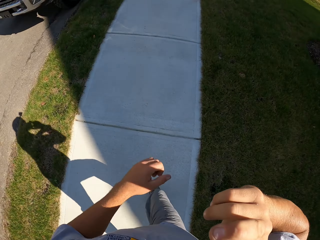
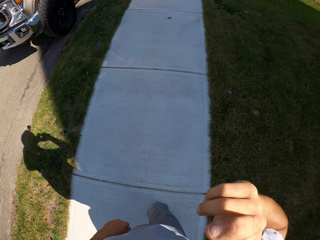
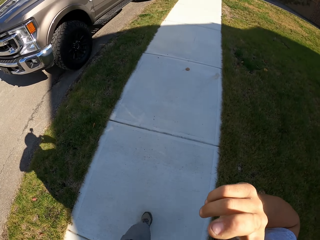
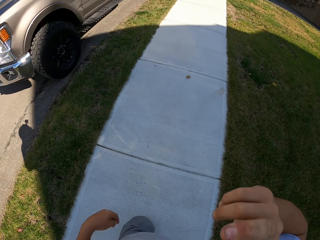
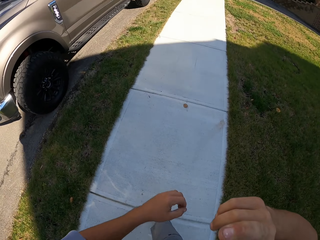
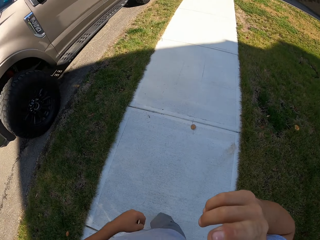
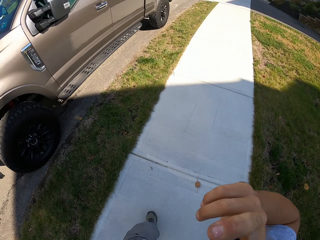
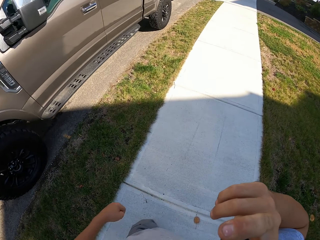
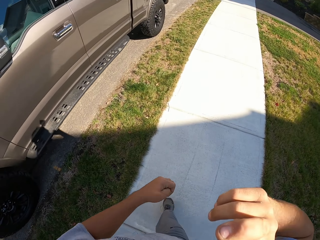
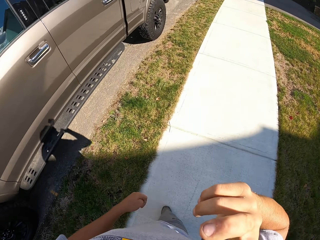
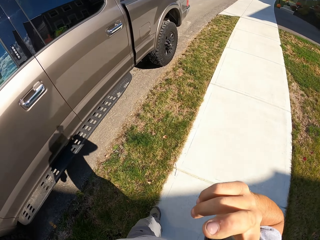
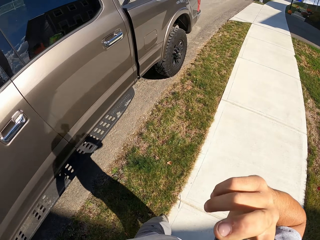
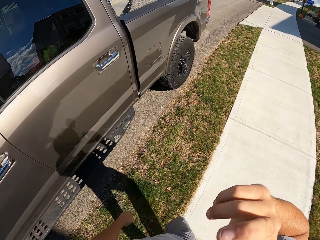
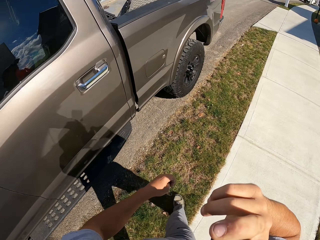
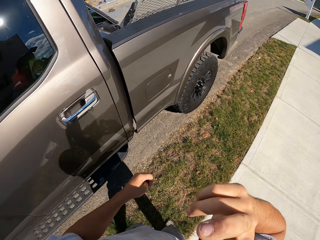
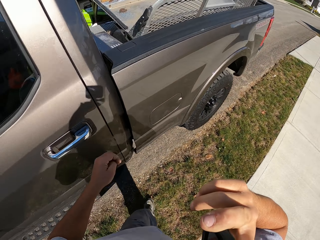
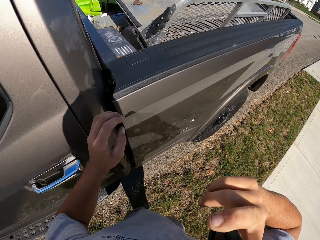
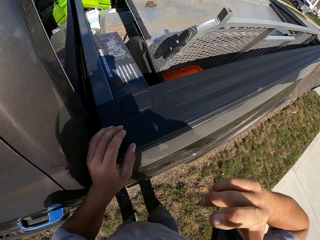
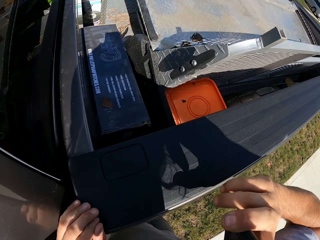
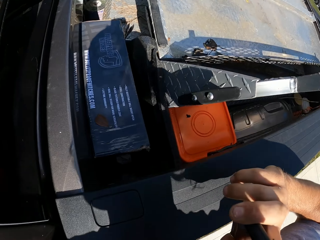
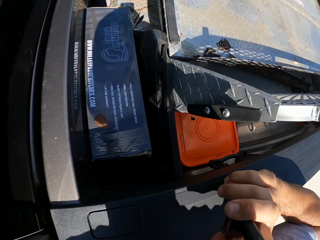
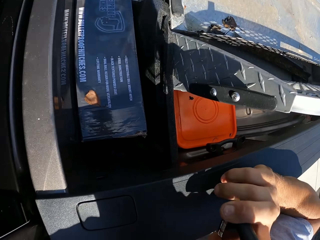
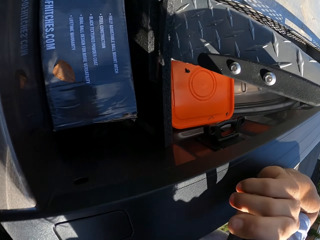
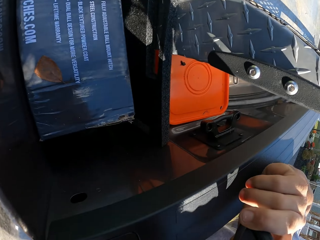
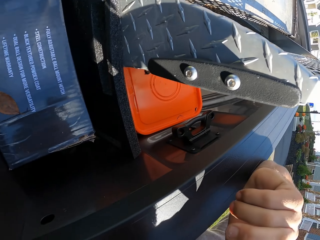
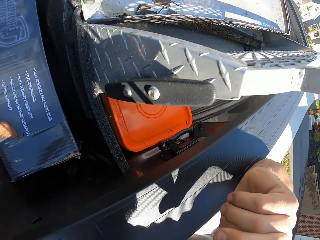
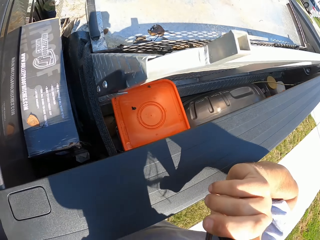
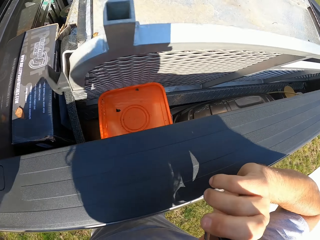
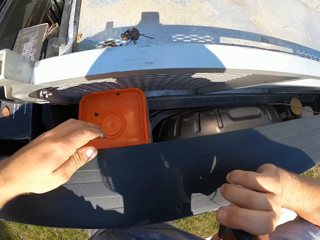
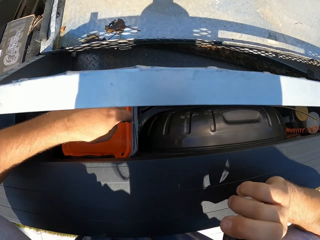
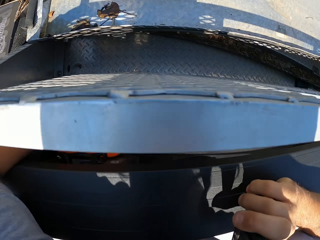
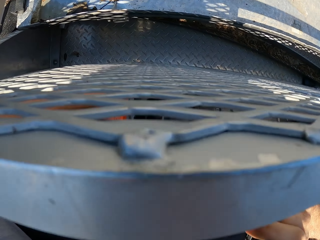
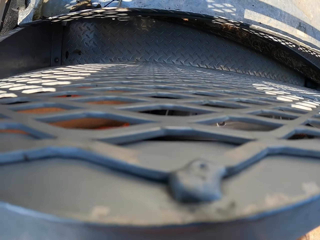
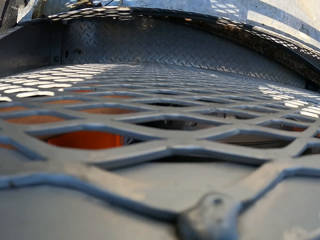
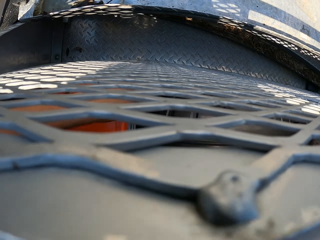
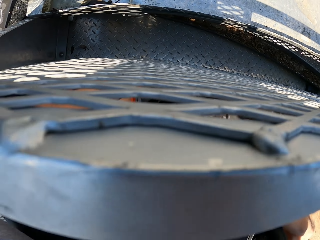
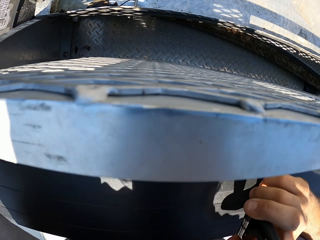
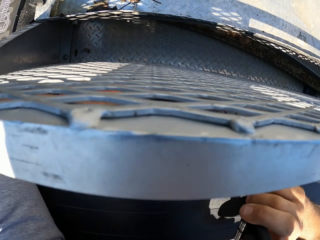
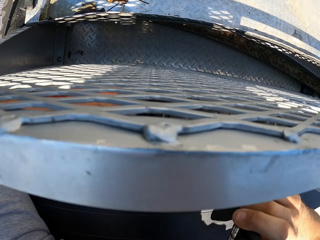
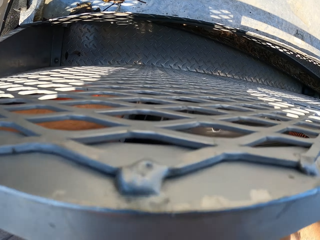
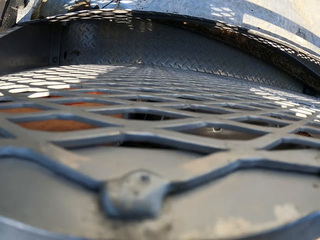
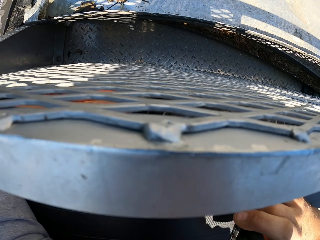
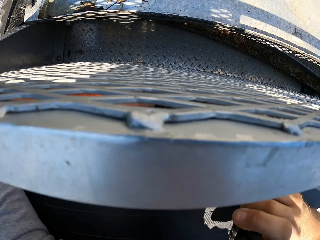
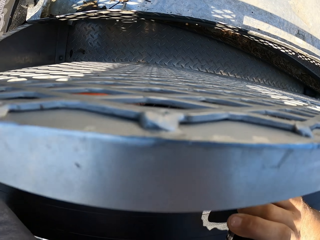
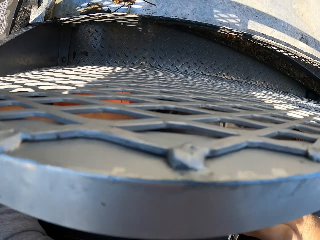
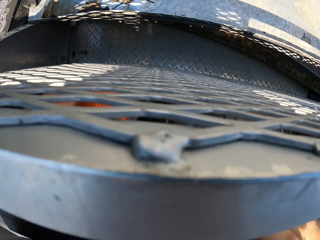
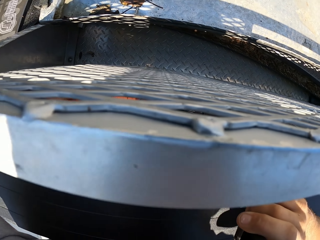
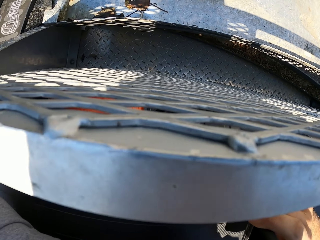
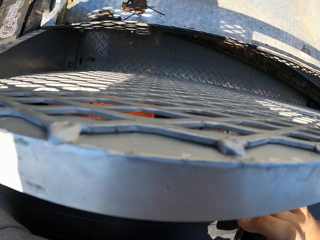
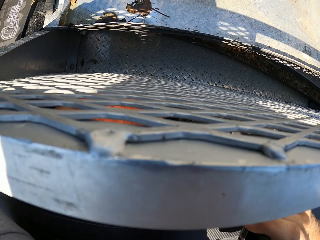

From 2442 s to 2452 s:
The camera wearer stands beside the truck. They check at the back of the truck. They stare at the truck. They search in the truck. They touch the box.

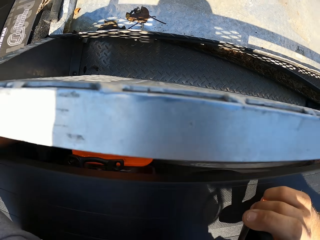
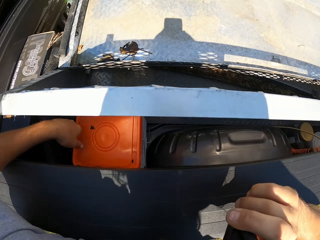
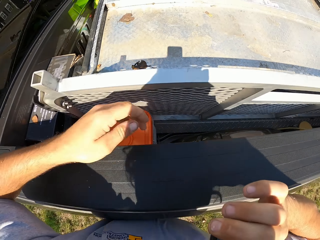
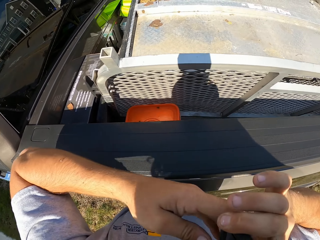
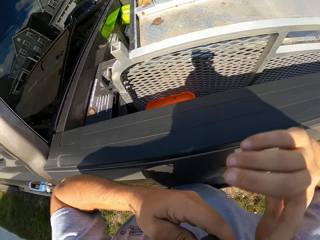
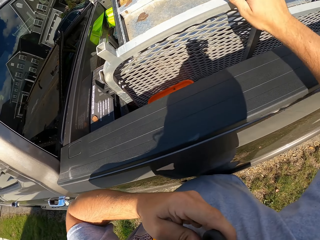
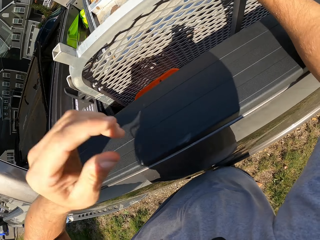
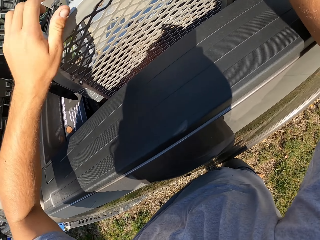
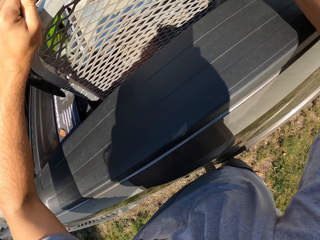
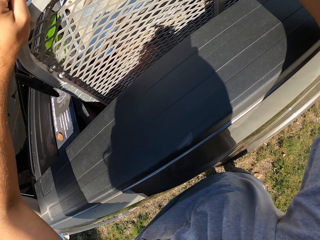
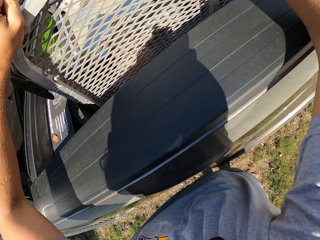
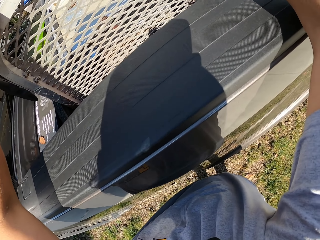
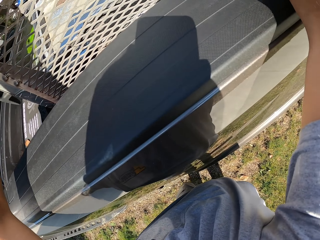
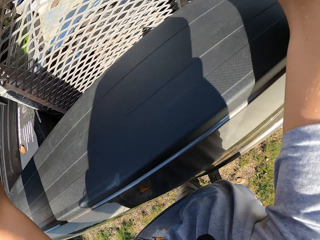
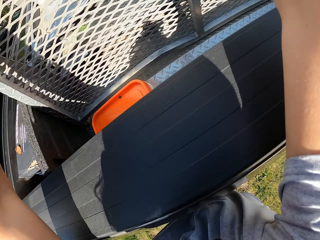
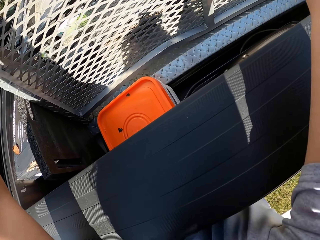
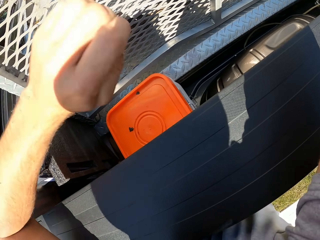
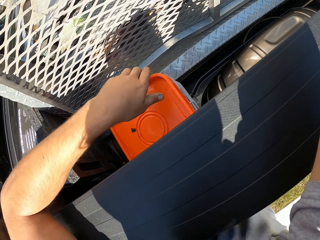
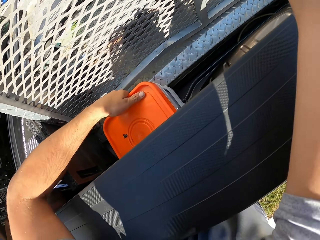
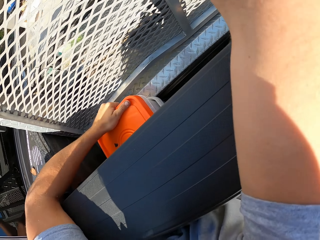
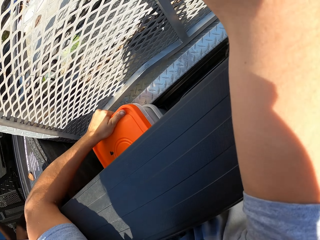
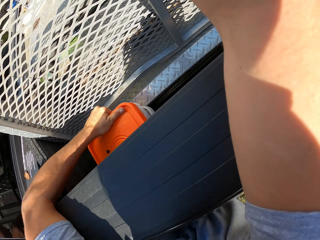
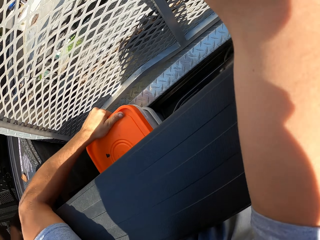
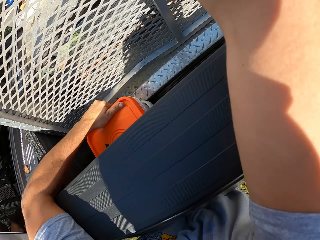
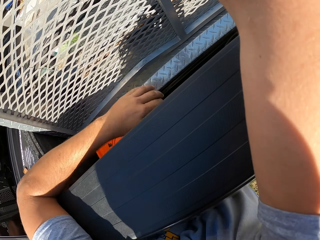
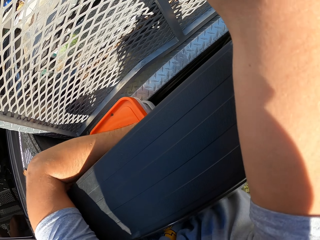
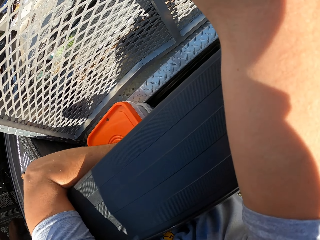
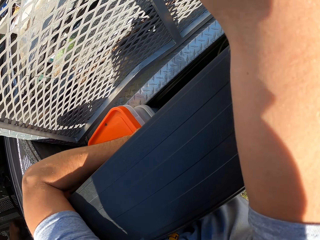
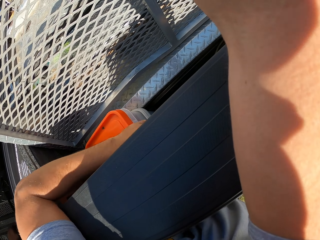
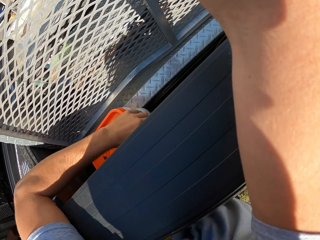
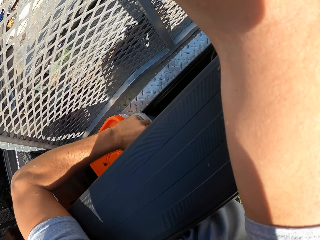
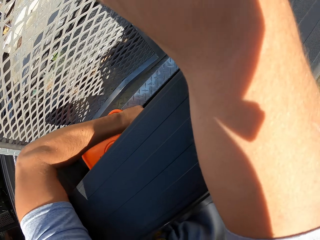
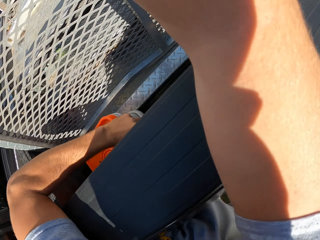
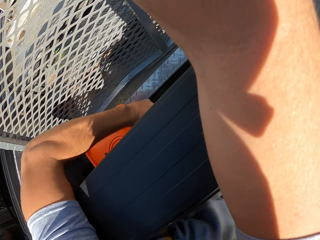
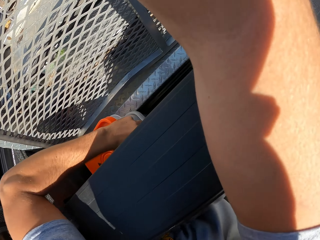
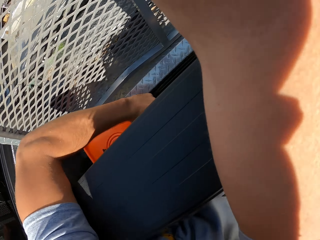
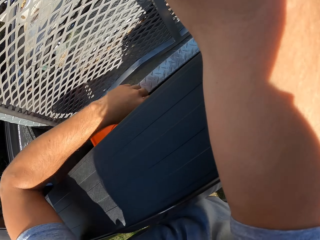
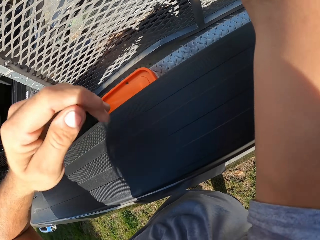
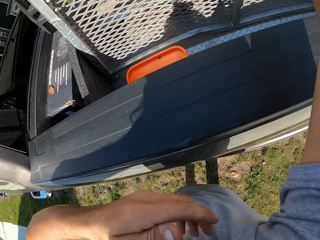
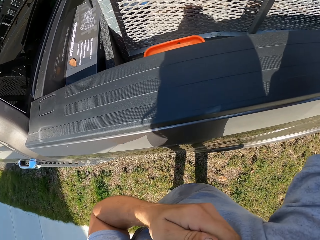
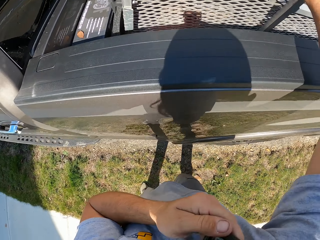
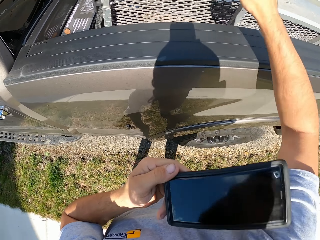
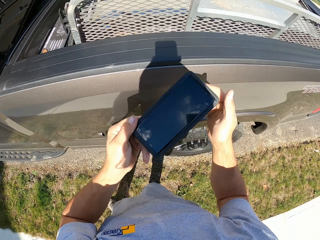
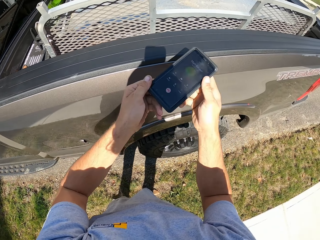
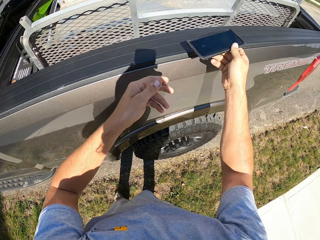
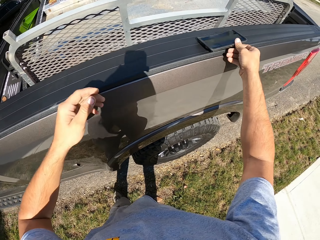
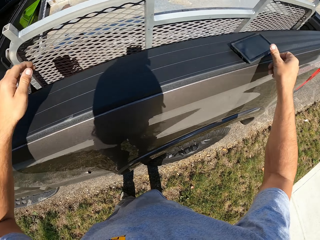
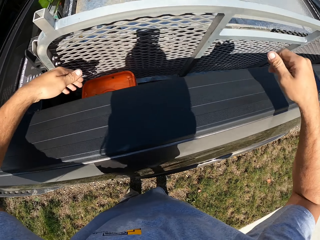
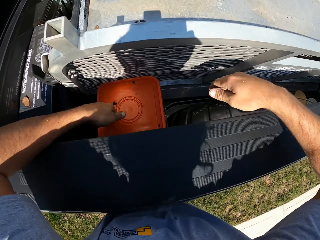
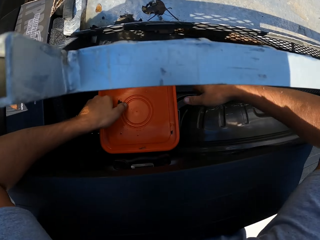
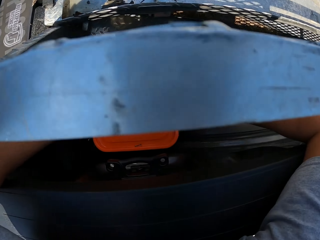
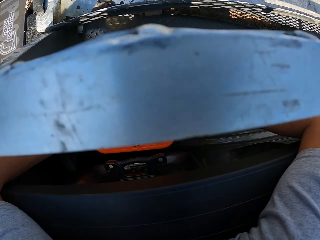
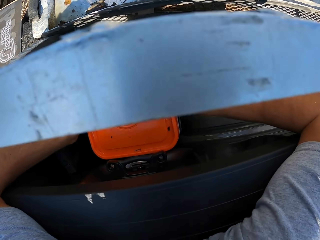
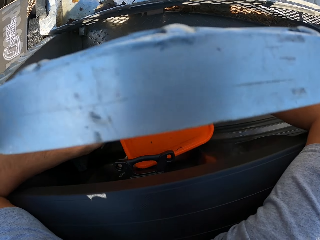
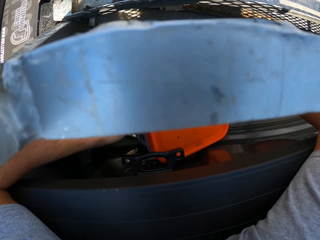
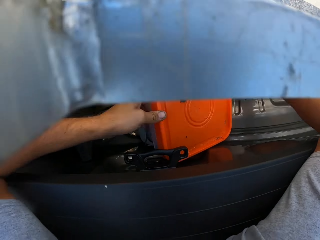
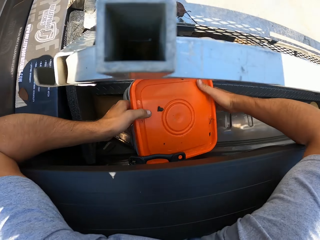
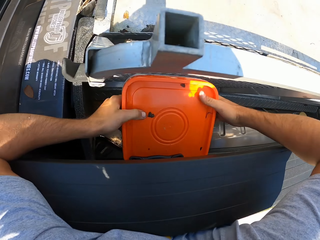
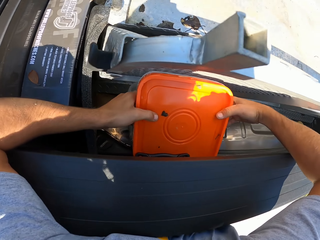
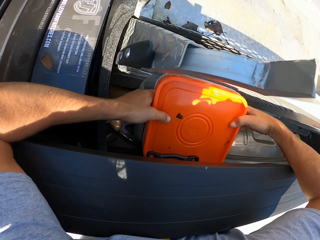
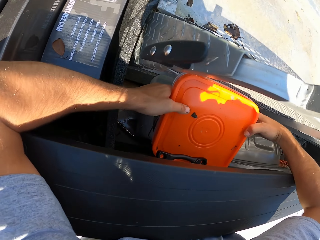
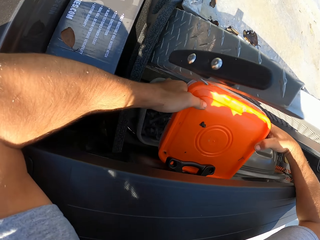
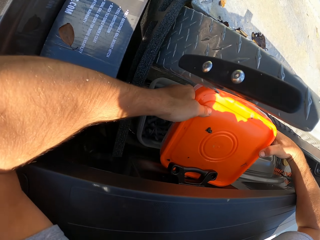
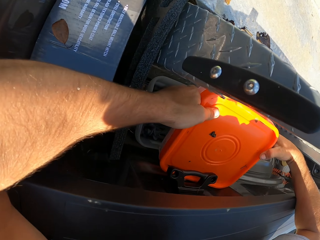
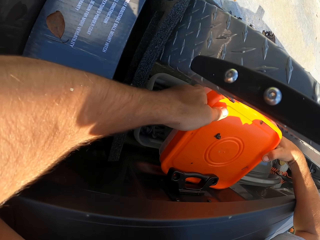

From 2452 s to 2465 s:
The camera wearer passes the phone to the left hand. They push the wire mesh. They lift something. They touch the bucket. They pull the container. They hold the phone with both hands and place the phone on the side on the truck. They touch the bucket. They lift the container up.
